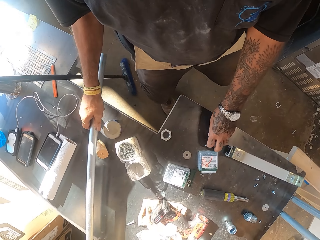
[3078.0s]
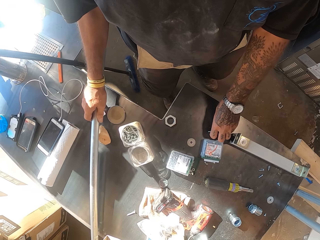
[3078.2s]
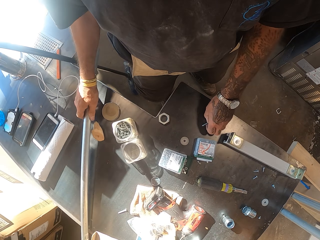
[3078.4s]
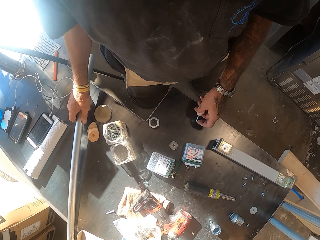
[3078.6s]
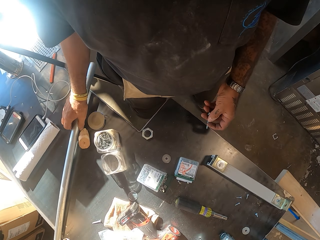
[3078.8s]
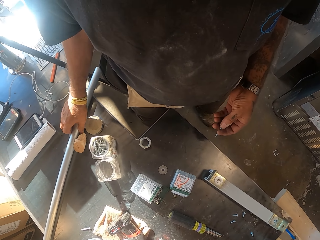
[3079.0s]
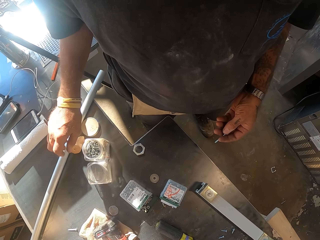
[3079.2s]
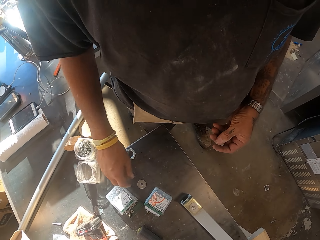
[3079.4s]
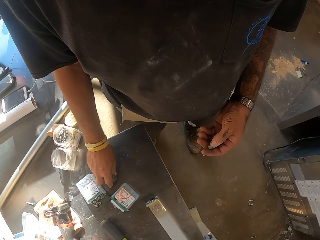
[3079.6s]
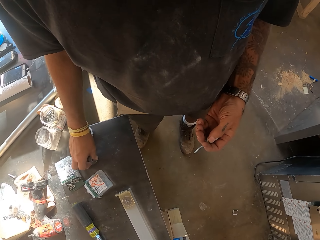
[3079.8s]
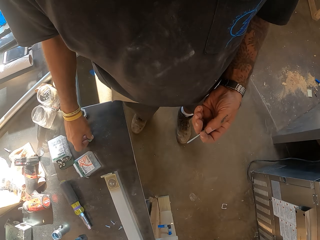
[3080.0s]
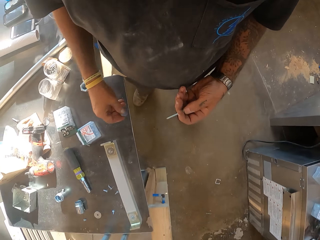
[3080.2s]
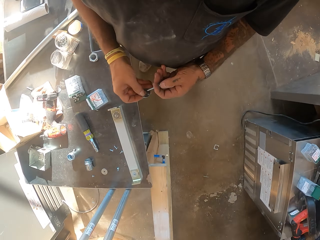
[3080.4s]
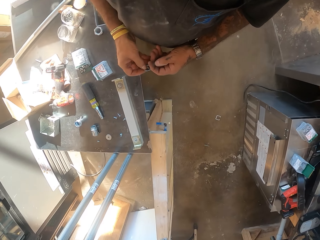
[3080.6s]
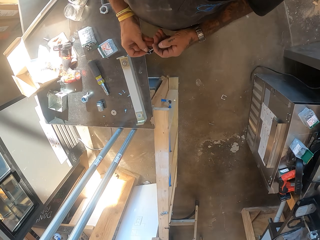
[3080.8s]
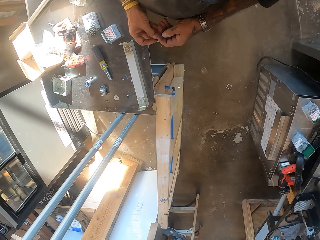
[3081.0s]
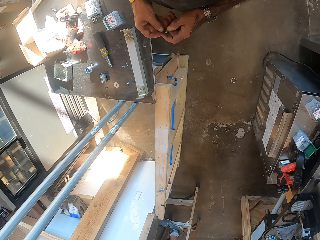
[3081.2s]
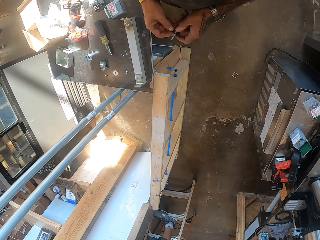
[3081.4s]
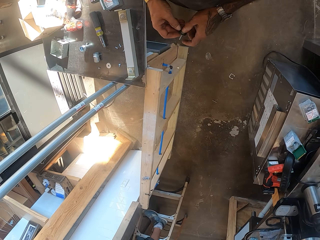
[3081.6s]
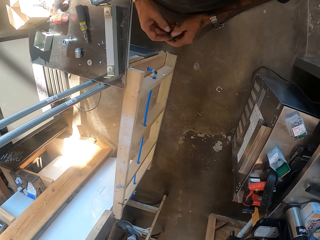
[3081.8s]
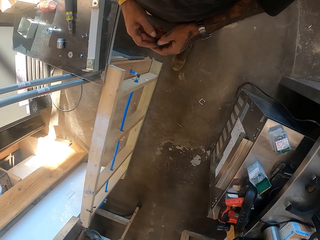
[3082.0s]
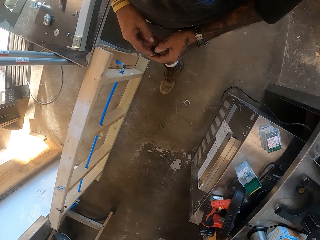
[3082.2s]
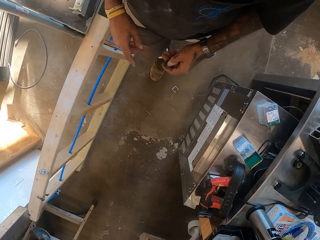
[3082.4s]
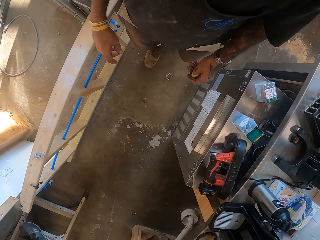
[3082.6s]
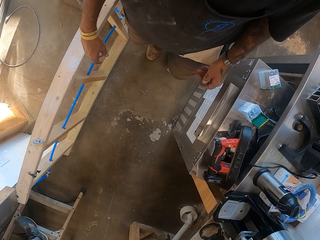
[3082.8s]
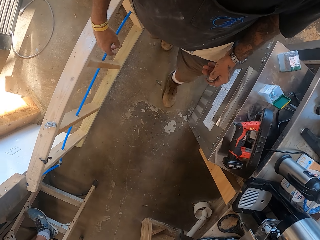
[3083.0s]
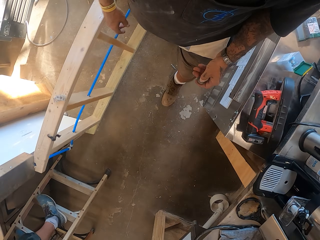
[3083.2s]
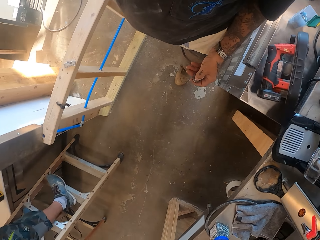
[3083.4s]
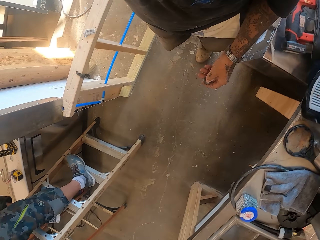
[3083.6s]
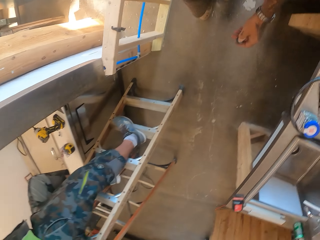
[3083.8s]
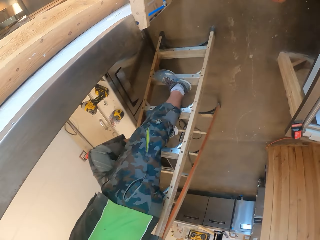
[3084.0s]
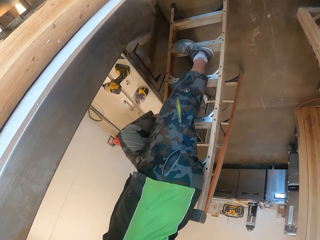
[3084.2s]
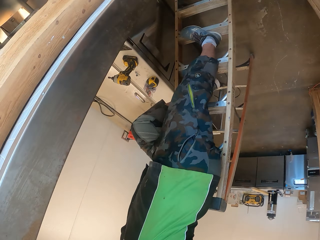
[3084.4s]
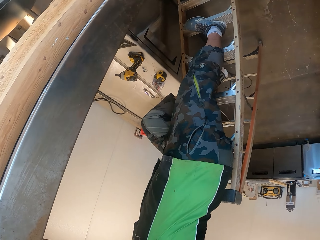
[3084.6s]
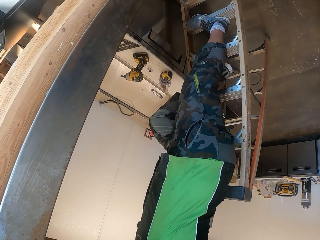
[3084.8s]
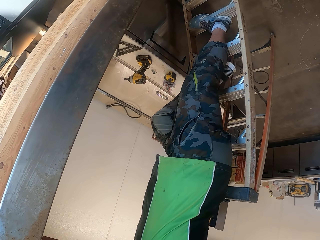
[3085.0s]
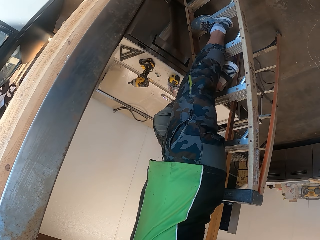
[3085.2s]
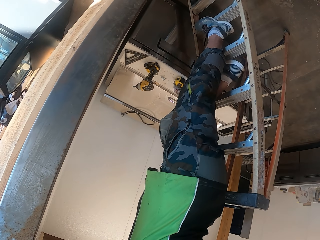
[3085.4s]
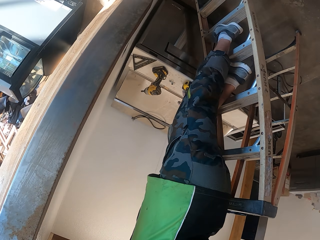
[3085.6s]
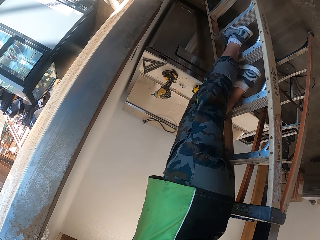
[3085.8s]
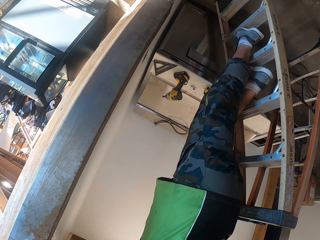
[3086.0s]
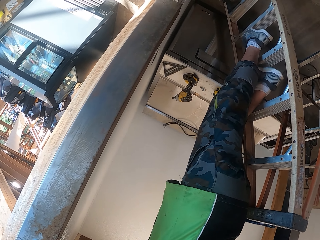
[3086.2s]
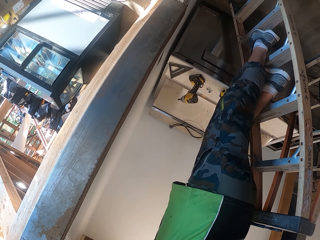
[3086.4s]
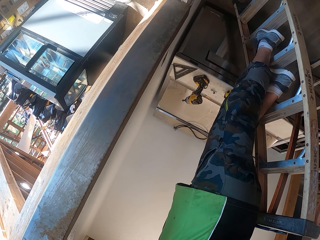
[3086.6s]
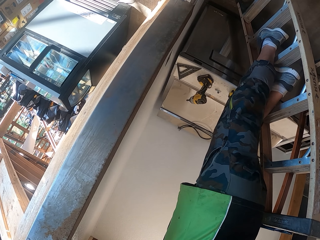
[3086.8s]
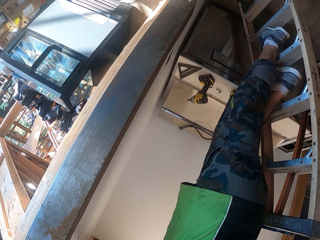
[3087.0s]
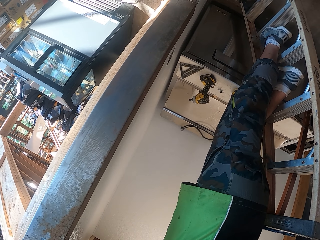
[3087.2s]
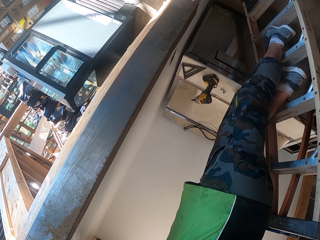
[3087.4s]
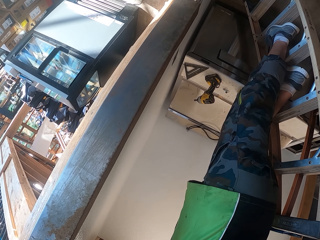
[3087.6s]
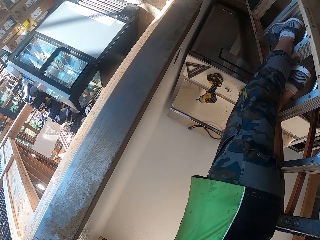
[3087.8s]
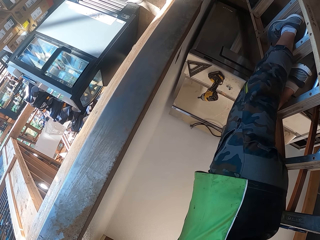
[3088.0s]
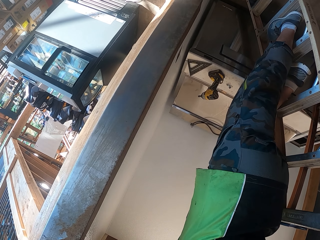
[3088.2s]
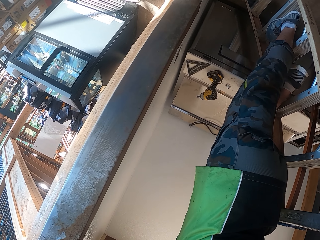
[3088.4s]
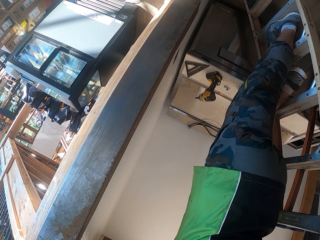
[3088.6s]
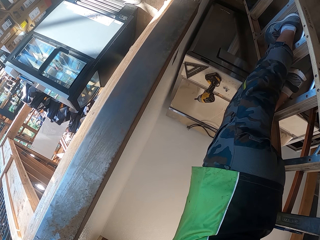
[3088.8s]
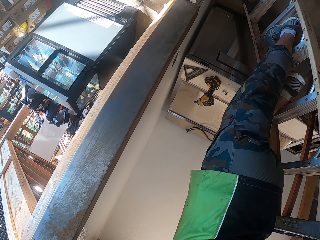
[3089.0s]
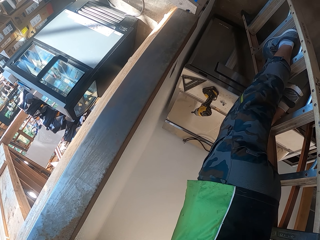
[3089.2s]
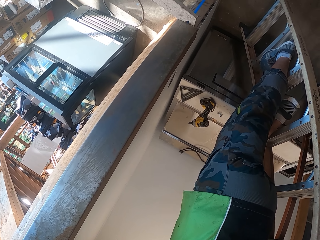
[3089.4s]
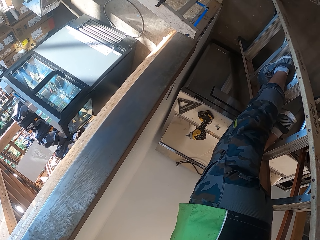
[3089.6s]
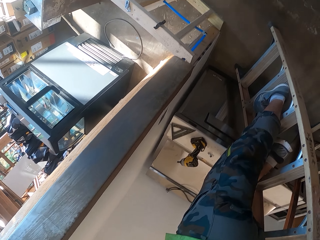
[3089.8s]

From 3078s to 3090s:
The camera wearer picks up a bolt. They put the metal rod on the table. They pick up a metal cap. They fix the bolt. They drive the metal cap into the bolt. They walk in the workshop. A person stands on the ladder.

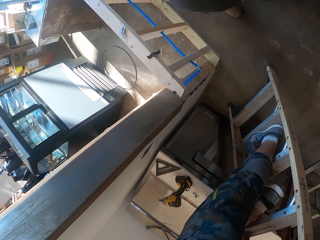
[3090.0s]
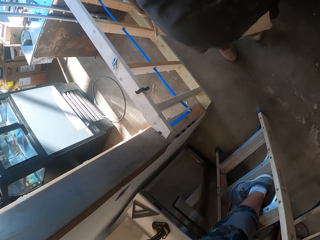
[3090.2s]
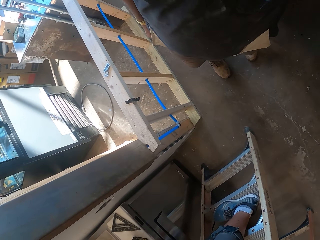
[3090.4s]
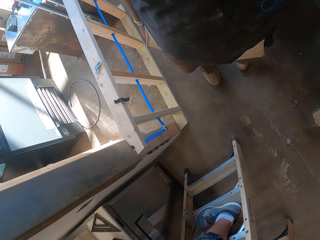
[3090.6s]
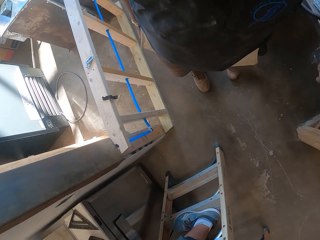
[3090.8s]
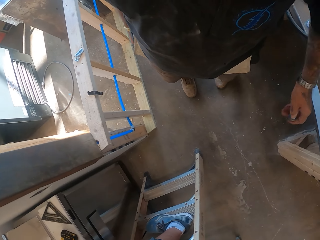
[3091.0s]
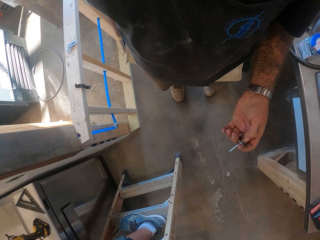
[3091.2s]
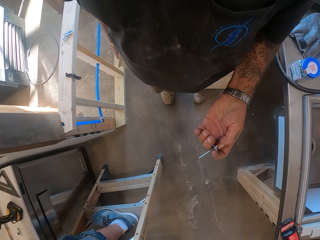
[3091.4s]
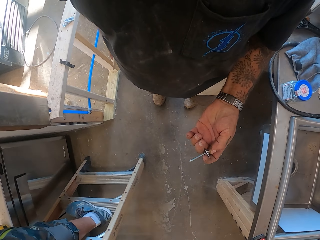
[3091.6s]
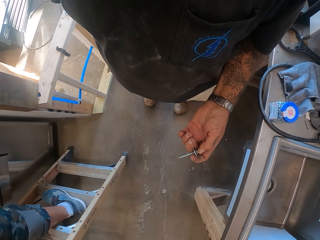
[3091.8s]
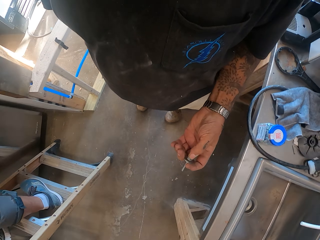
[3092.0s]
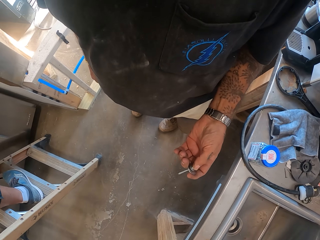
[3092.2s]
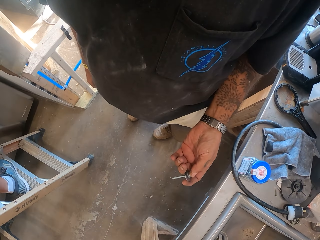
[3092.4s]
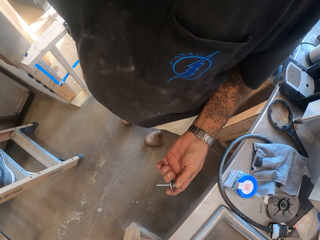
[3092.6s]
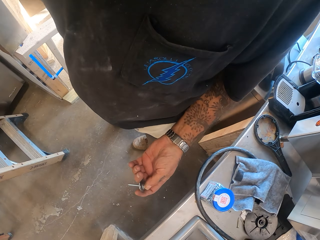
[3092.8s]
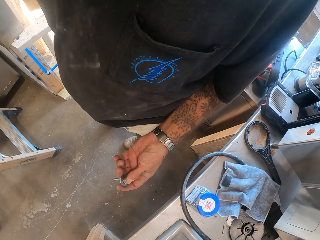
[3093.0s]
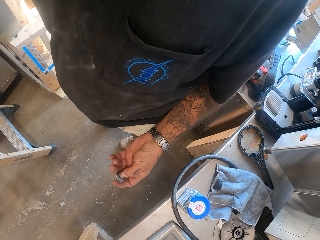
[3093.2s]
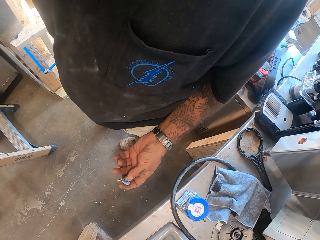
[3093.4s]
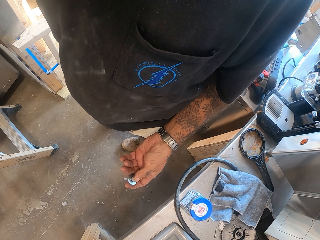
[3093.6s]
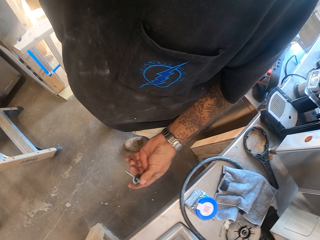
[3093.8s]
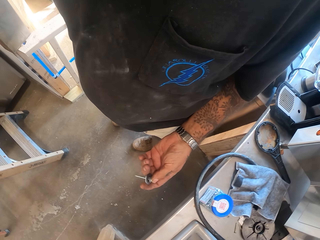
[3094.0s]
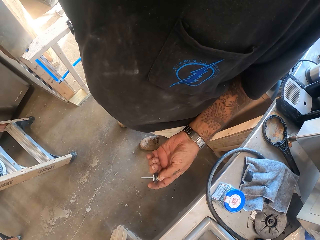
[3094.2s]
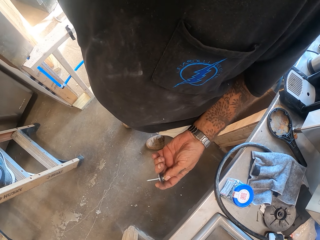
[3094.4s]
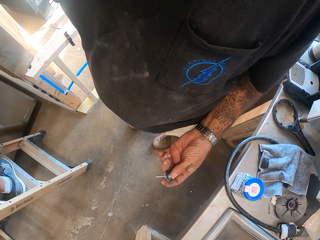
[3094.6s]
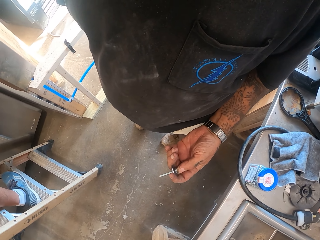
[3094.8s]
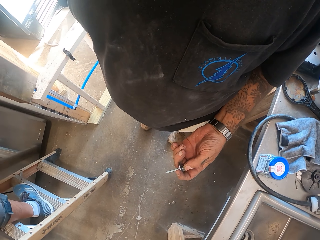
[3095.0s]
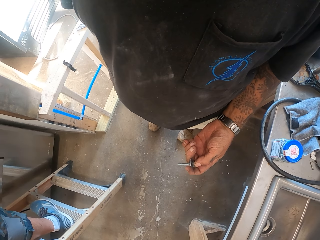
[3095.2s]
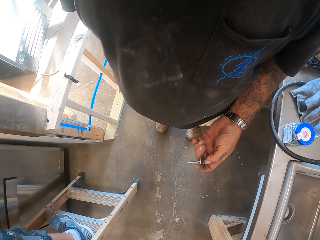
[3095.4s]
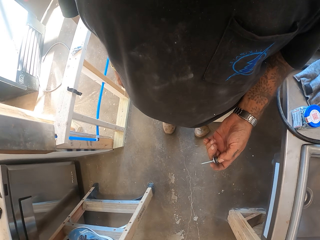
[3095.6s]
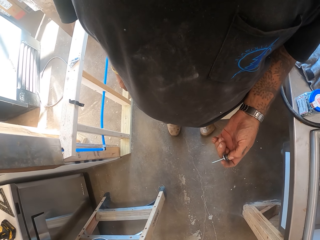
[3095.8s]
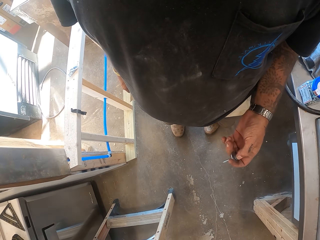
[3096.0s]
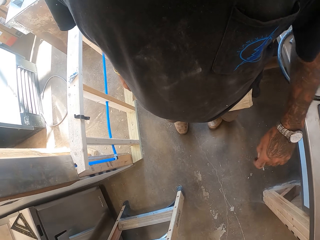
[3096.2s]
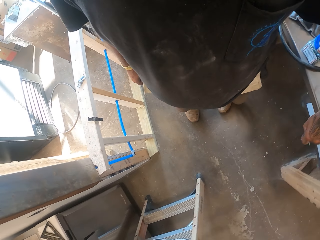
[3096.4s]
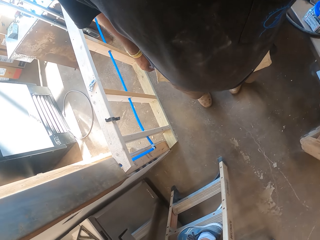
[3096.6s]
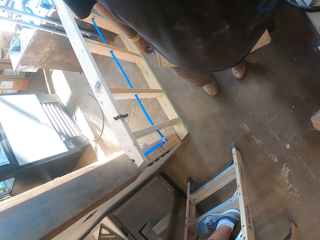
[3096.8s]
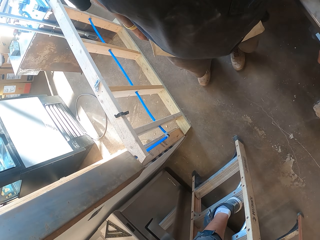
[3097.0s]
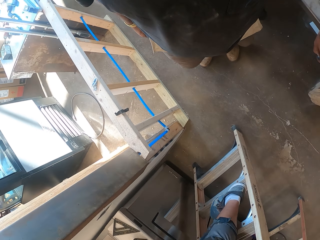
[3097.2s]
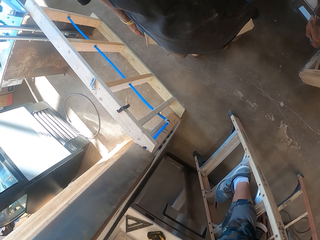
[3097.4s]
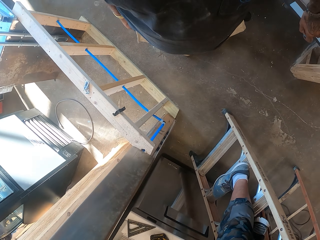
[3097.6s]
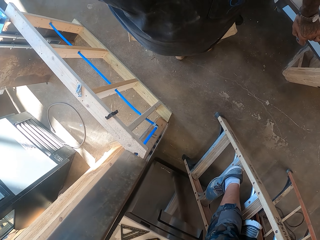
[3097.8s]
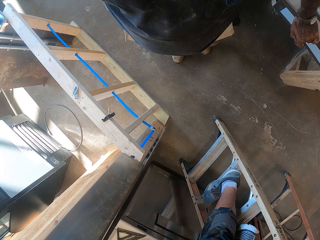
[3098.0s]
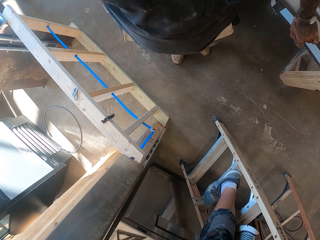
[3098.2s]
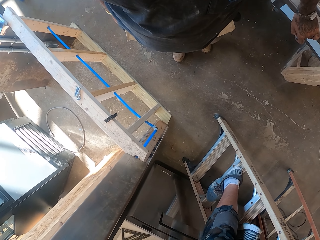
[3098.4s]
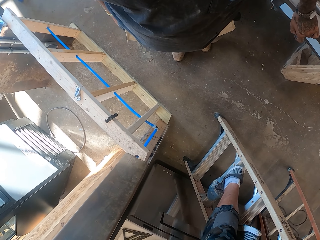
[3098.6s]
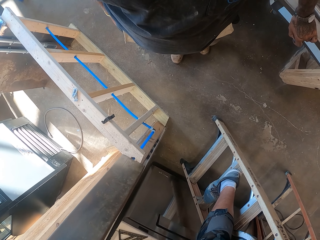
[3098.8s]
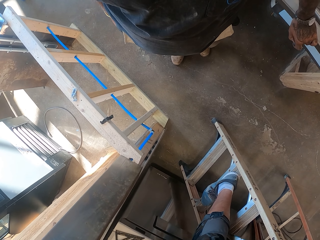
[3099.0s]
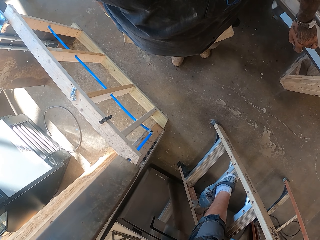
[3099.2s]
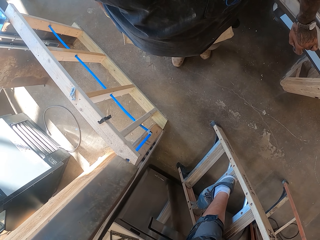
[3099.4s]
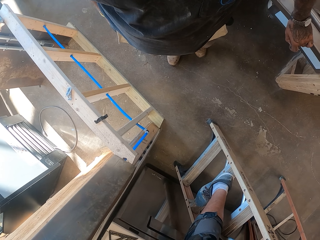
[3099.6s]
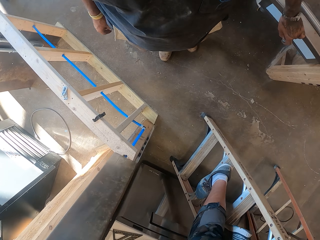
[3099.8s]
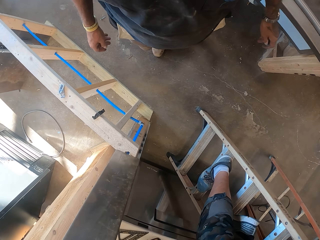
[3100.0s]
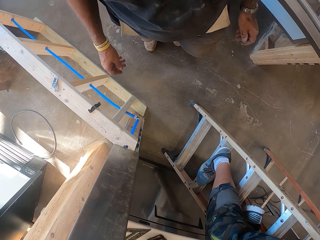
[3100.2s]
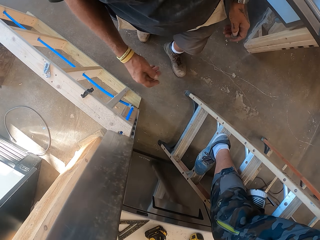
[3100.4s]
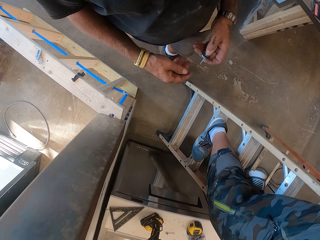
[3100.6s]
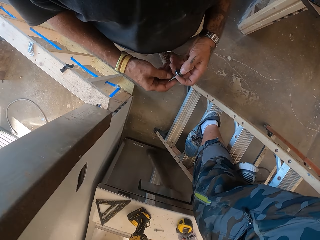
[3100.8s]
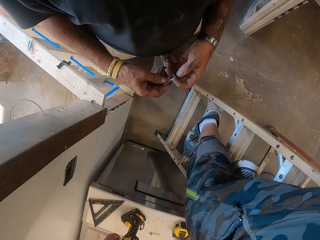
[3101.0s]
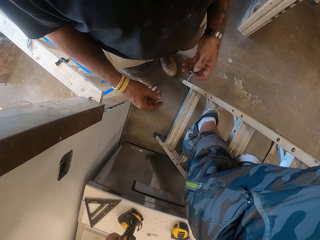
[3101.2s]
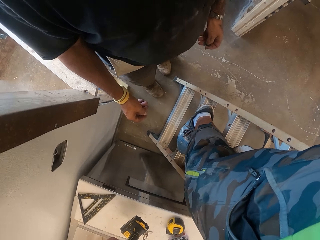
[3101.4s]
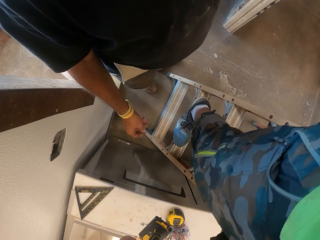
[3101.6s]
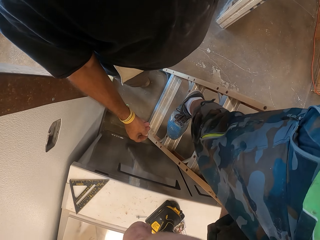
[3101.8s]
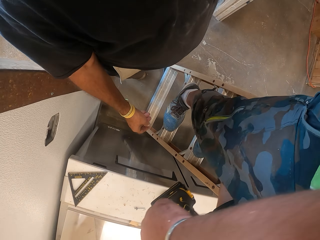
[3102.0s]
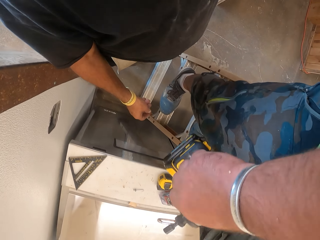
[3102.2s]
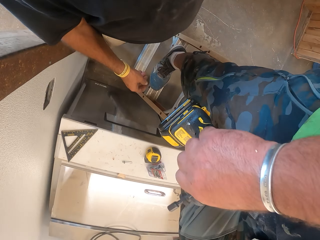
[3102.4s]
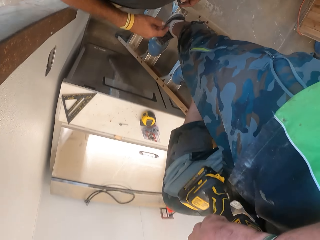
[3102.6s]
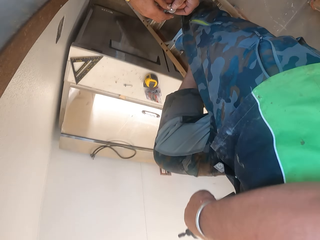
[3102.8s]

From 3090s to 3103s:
The camera wearer looks around. They hold the bolt. They look around. They walk in the room.
